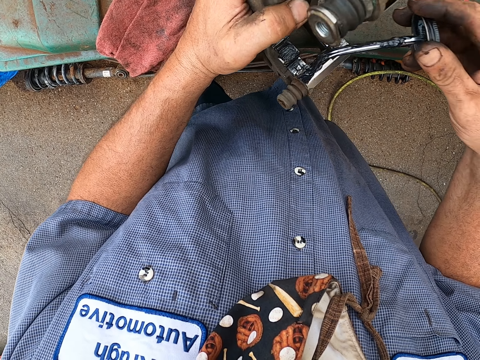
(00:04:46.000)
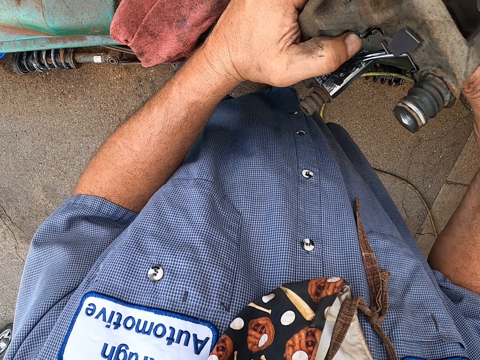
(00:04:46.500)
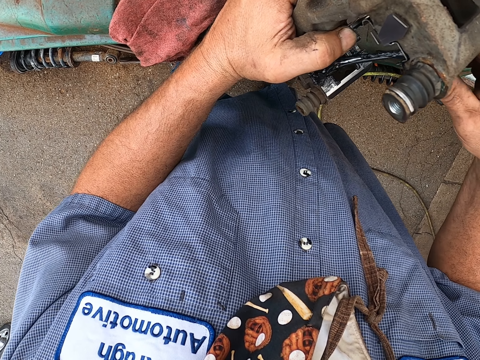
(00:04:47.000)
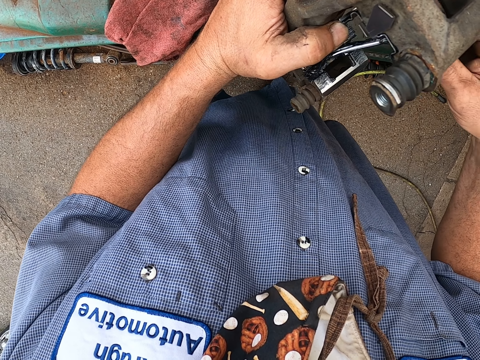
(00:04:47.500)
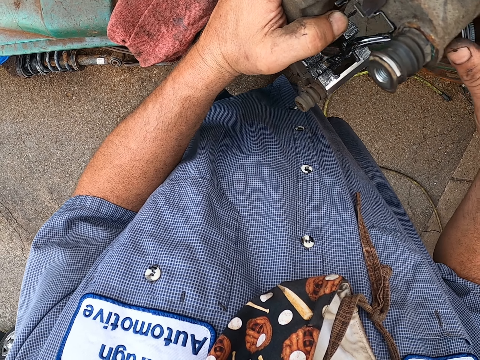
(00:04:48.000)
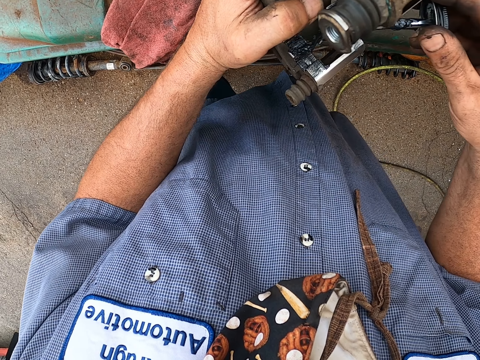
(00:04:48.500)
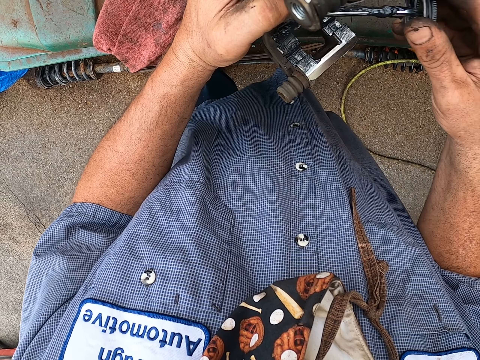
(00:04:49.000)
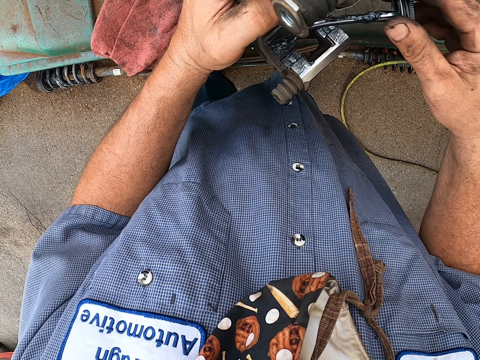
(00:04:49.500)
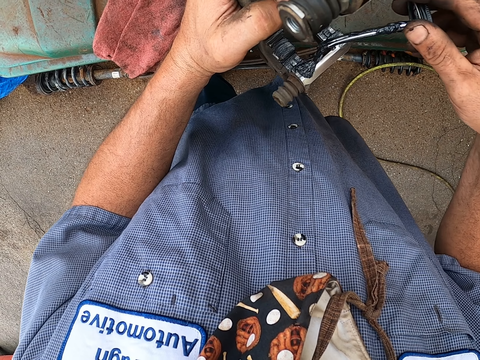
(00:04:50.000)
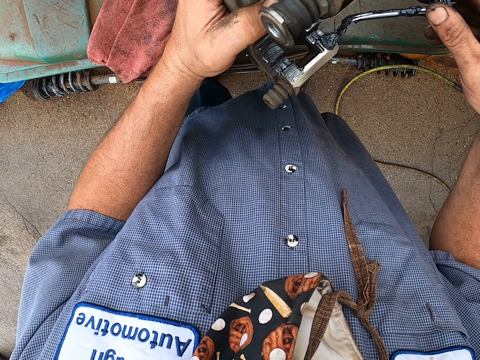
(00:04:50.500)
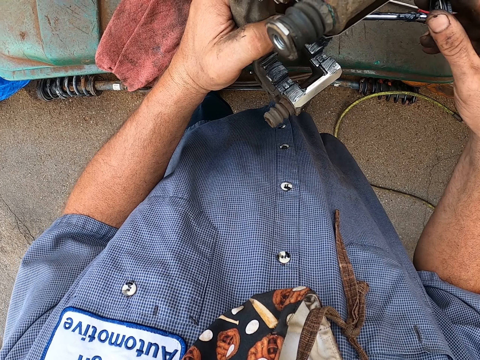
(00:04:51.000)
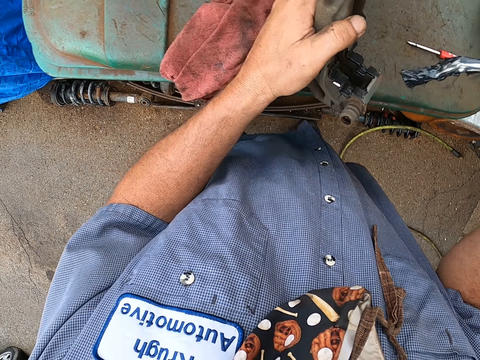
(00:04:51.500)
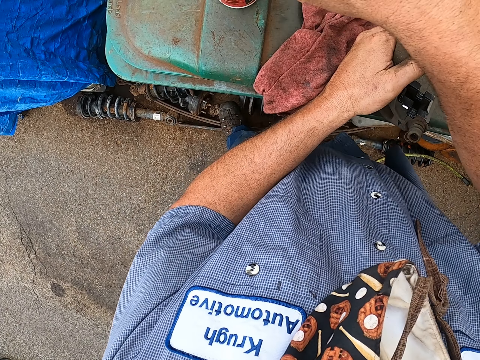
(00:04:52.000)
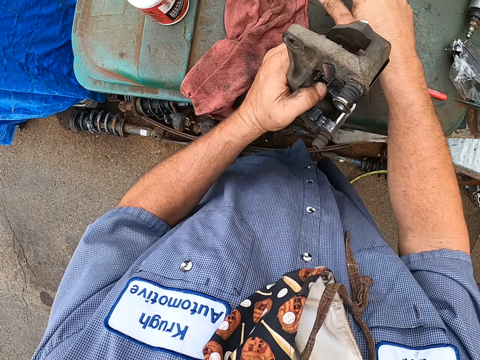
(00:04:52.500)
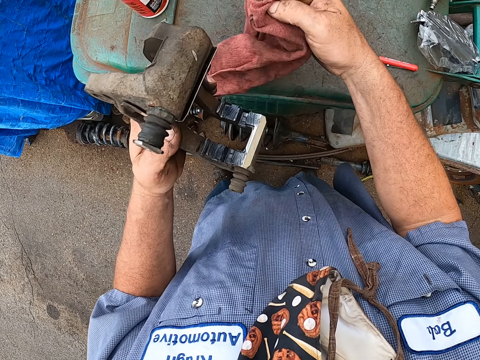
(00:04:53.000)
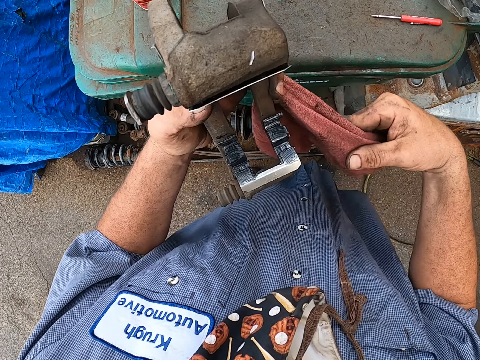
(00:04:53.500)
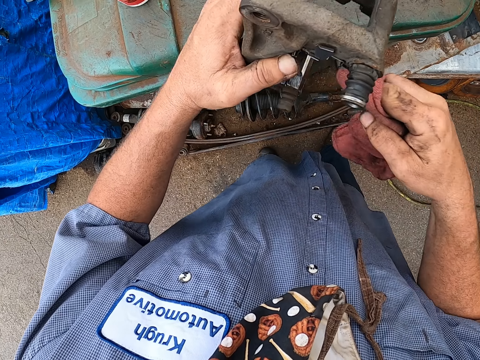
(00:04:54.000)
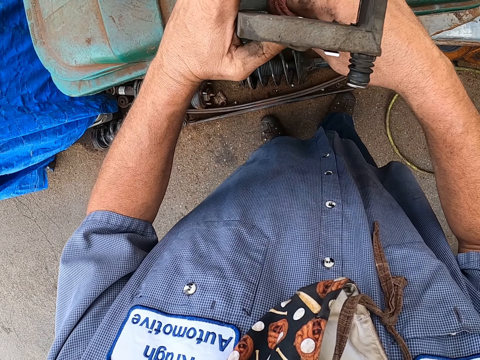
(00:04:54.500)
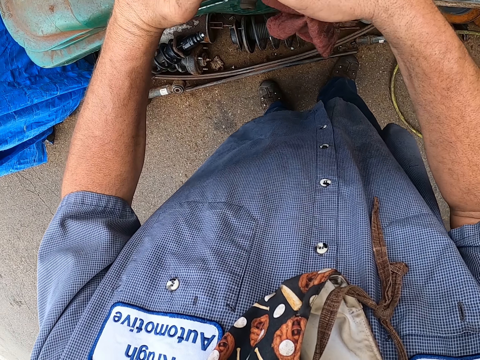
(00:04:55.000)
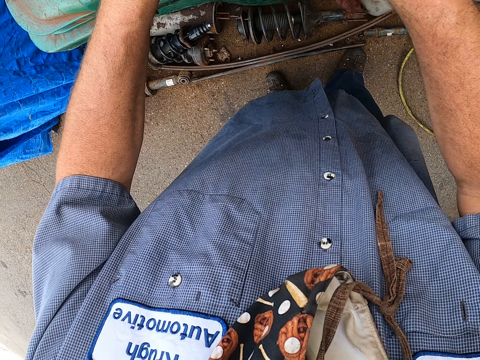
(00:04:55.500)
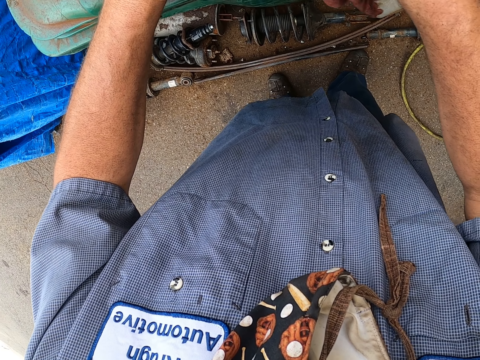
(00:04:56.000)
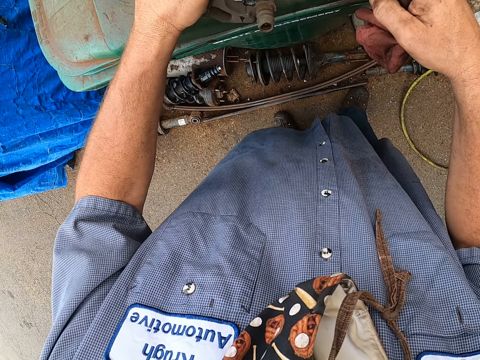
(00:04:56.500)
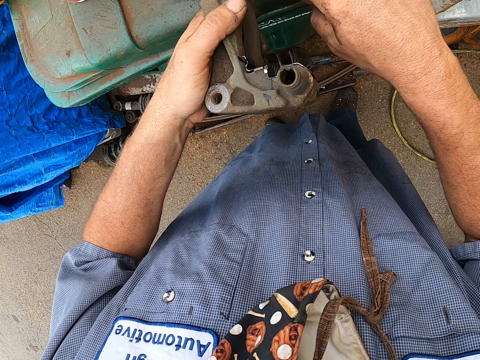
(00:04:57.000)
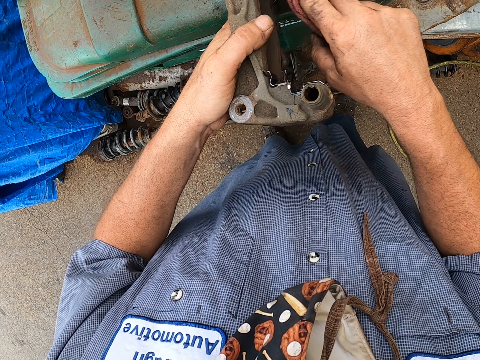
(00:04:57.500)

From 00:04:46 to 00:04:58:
The camera wearer puts the brush in the grease bottle. They lift the brake pad. They take a fabric. They wipe the brake pad with the fabric.

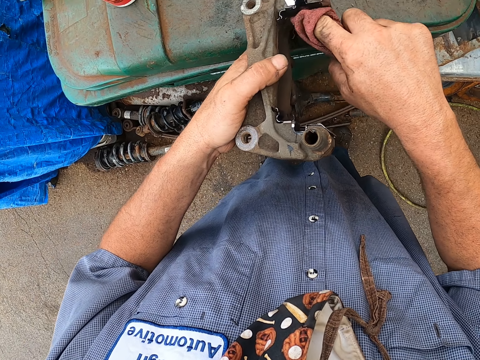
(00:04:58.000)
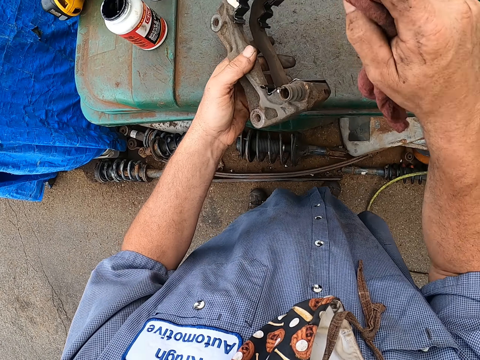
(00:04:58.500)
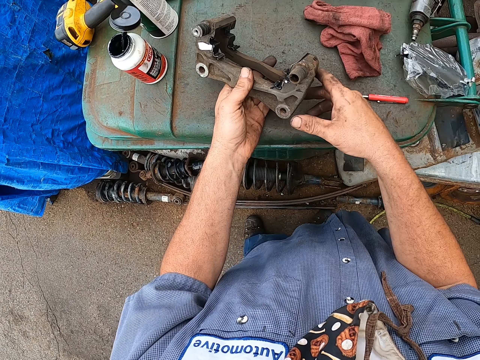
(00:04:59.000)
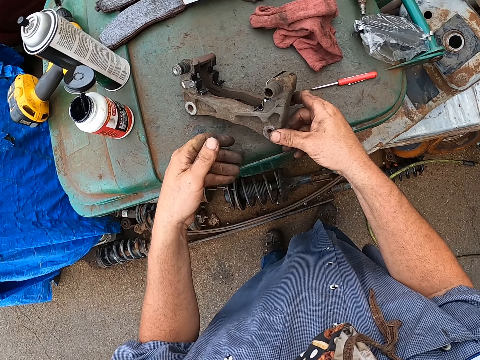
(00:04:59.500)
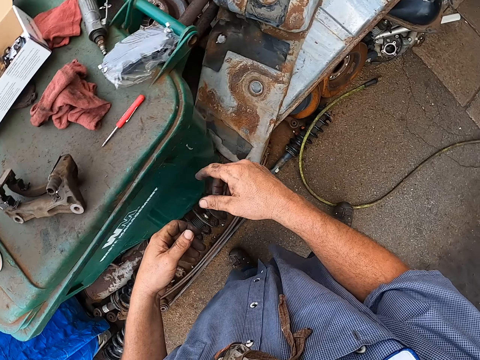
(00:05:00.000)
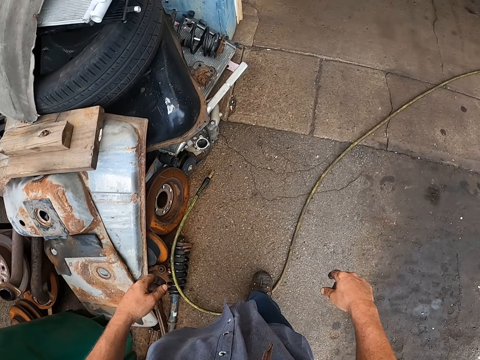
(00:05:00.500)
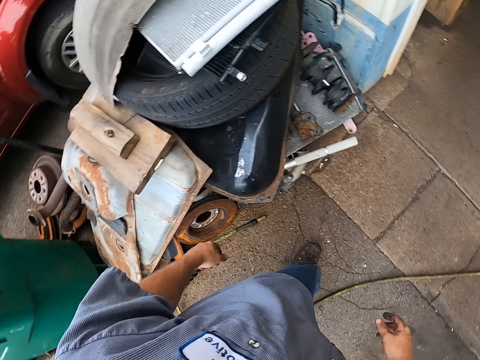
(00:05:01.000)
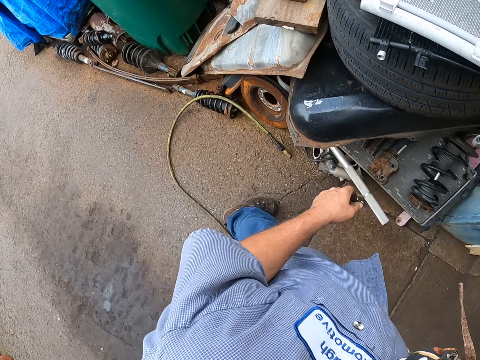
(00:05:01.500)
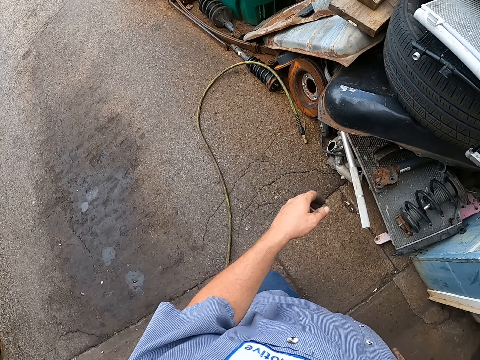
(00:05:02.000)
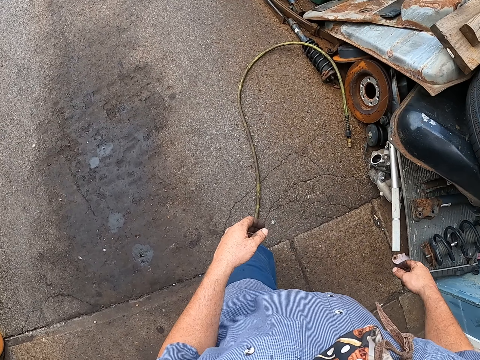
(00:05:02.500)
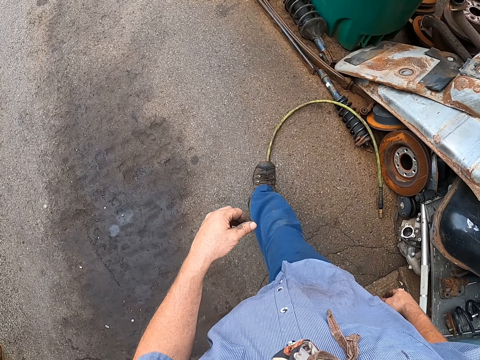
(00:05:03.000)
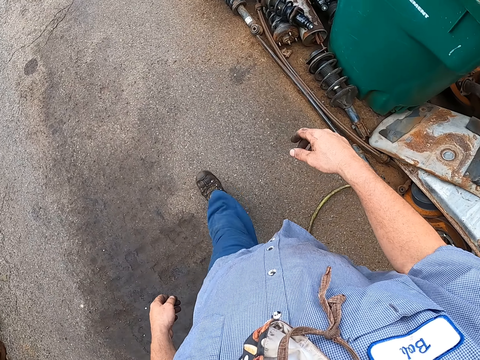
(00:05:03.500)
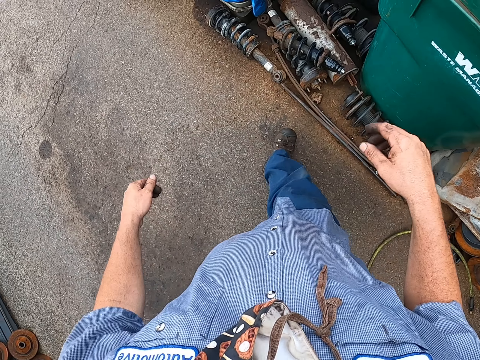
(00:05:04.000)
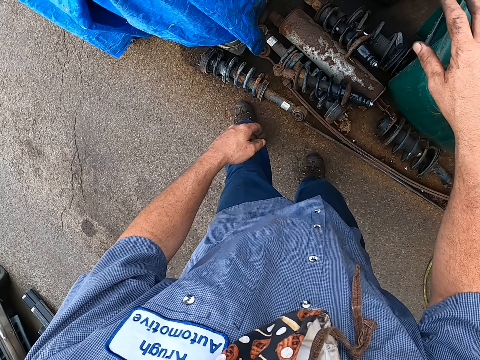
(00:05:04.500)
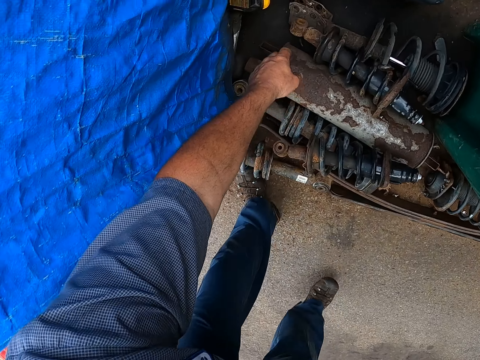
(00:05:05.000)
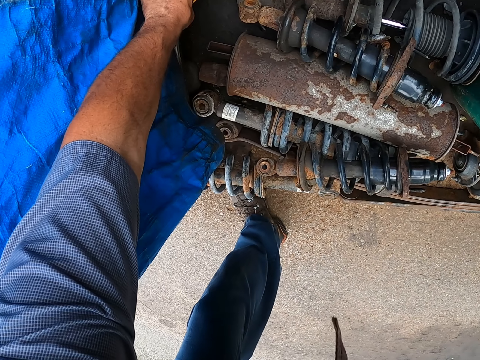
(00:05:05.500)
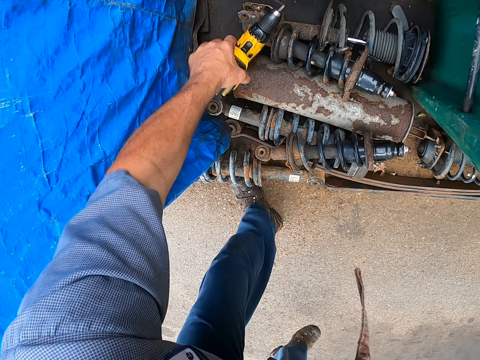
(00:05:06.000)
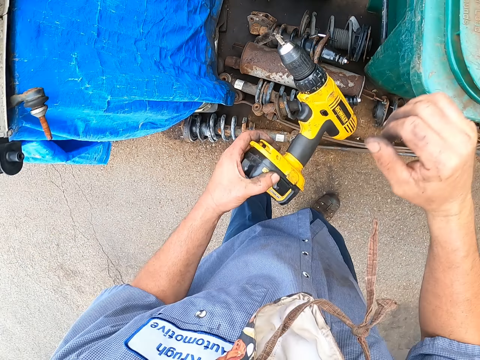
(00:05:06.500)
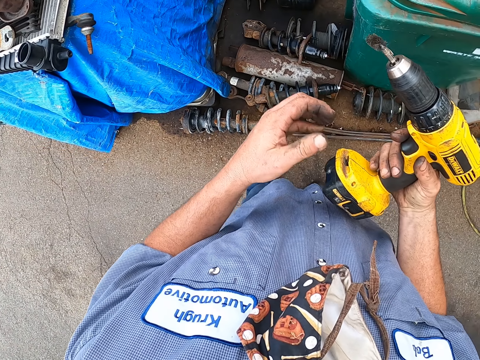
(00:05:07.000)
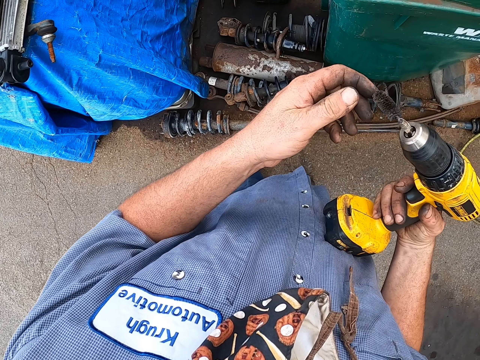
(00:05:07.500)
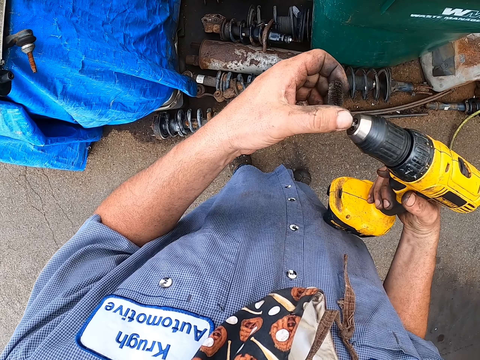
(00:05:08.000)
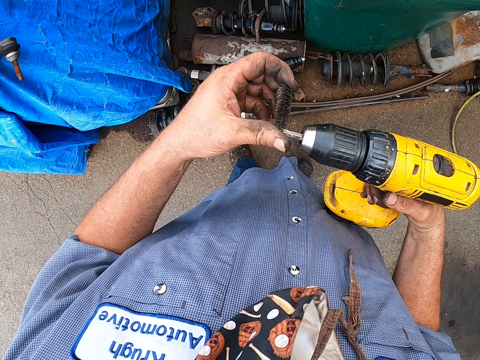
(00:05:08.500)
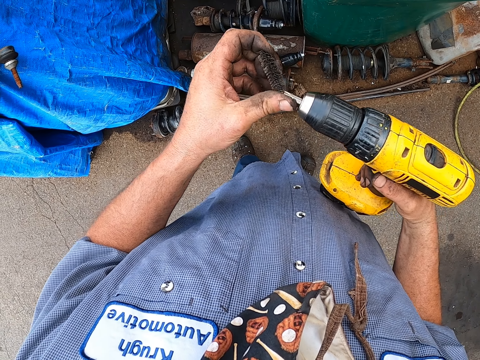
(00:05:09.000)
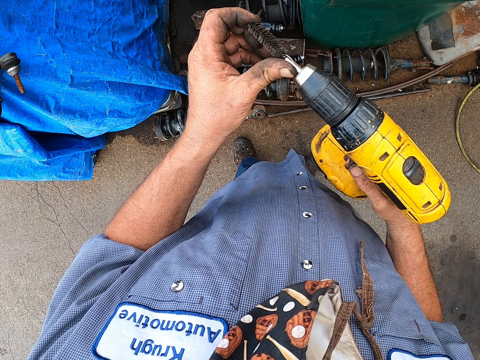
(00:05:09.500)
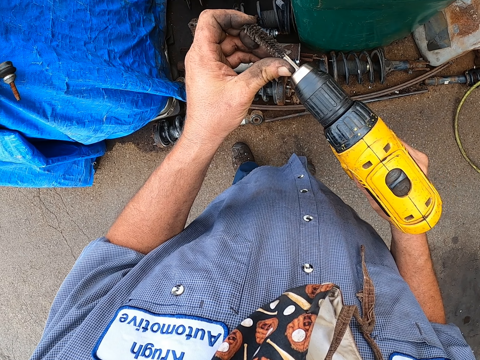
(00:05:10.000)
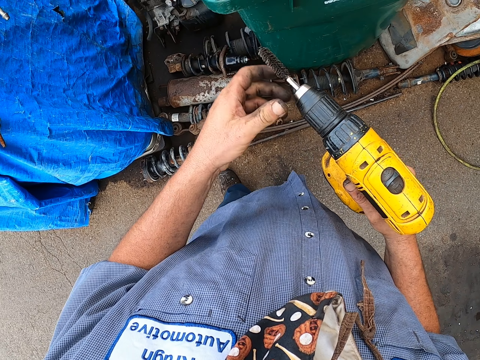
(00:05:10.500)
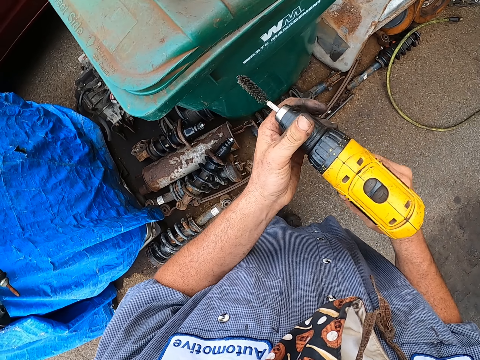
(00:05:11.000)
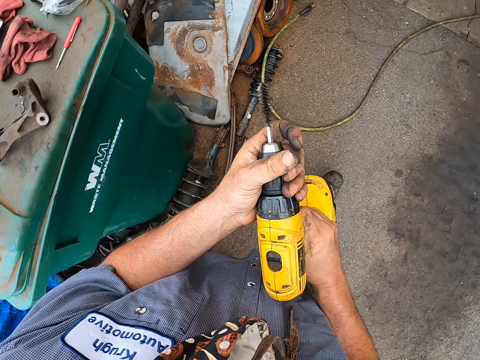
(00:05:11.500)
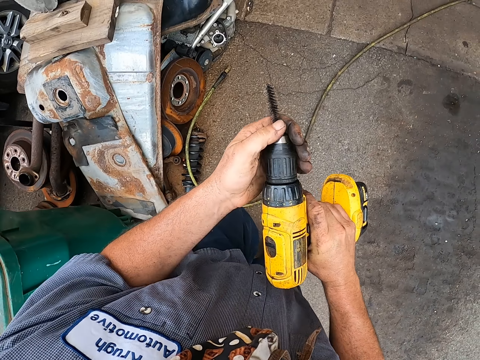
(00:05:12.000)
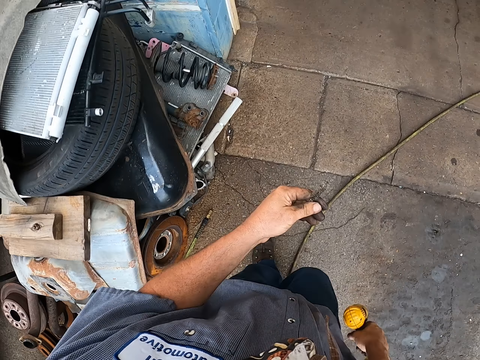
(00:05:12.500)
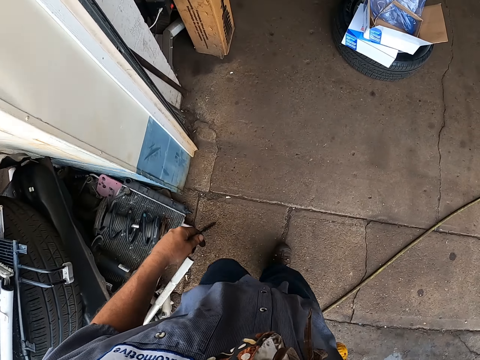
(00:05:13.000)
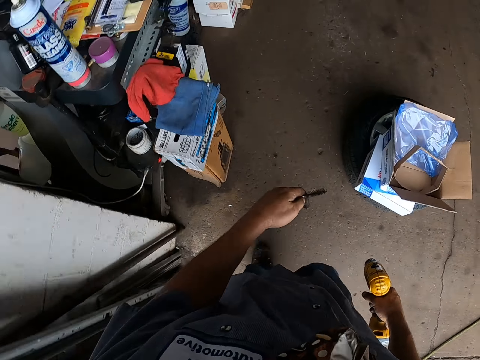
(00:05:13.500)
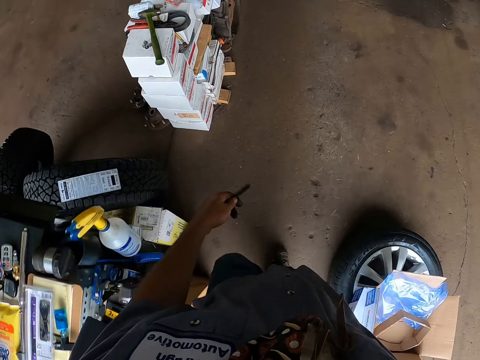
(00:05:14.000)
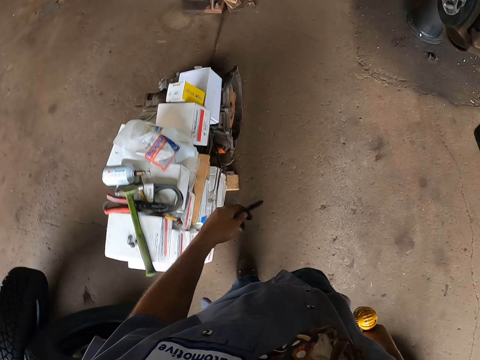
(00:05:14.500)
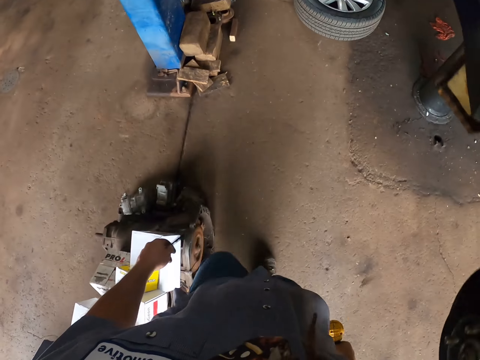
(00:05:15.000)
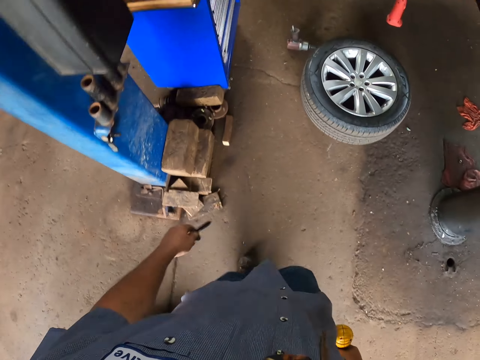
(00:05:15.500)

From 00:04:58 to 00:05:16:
The camera wearer puts the fabric on the dustbin. They move the brake pad on the dustbin. They walk in the garage. They turn beside the toolkit. They walk in the garage. They take a drill or drilling machine. They turn the bit brush. They adjust the machine. They walk in the garage. They hold the drill on both hands. They remove the bit brush.
